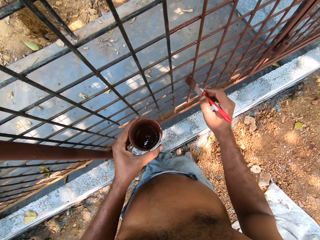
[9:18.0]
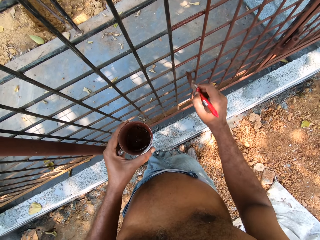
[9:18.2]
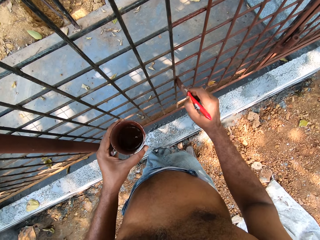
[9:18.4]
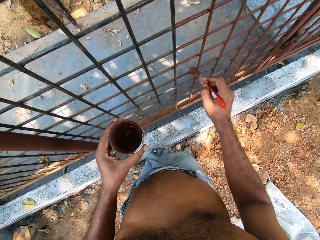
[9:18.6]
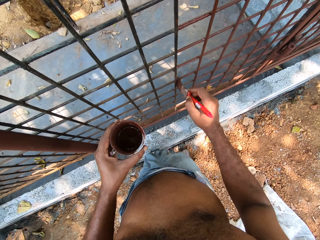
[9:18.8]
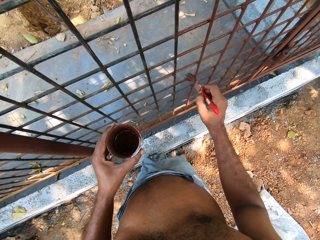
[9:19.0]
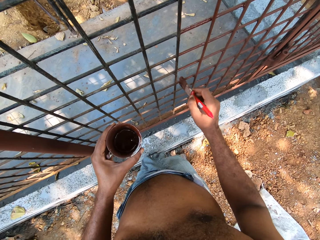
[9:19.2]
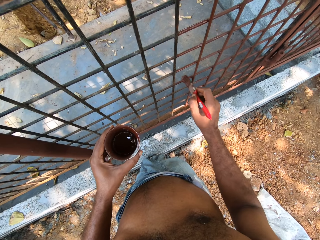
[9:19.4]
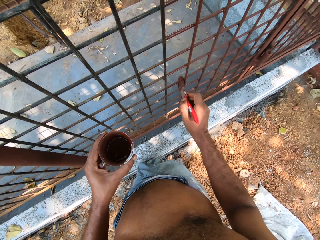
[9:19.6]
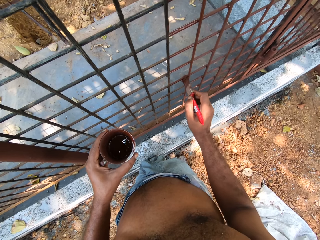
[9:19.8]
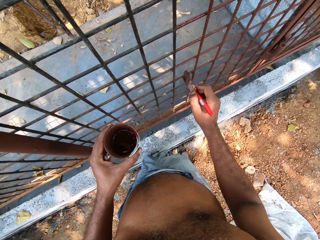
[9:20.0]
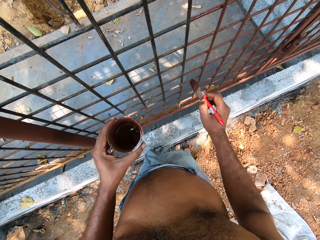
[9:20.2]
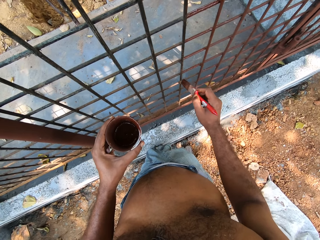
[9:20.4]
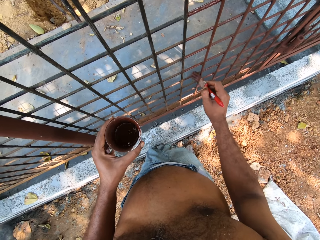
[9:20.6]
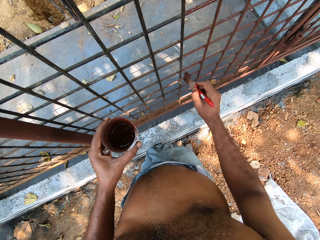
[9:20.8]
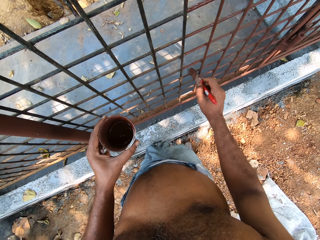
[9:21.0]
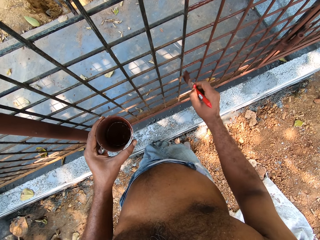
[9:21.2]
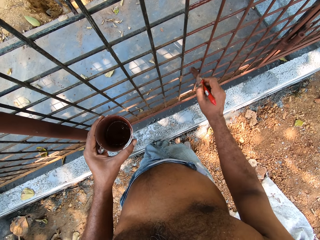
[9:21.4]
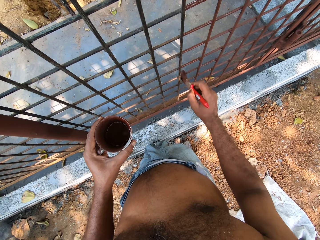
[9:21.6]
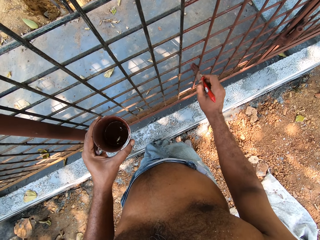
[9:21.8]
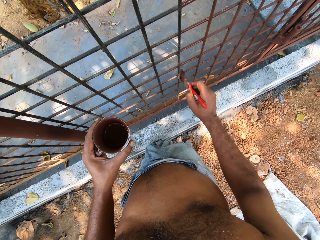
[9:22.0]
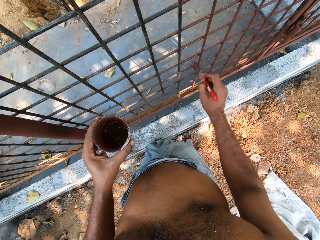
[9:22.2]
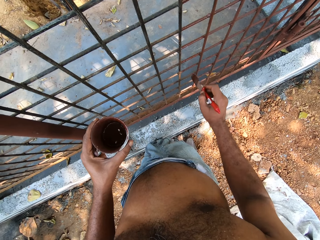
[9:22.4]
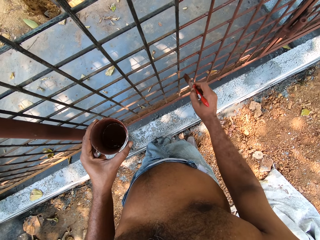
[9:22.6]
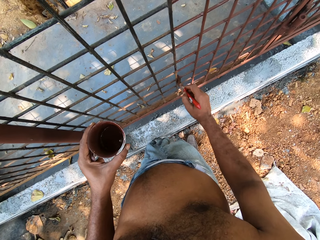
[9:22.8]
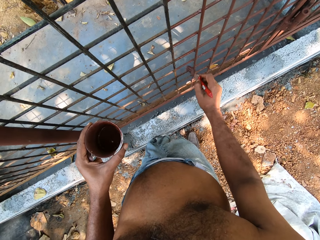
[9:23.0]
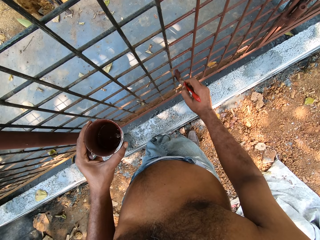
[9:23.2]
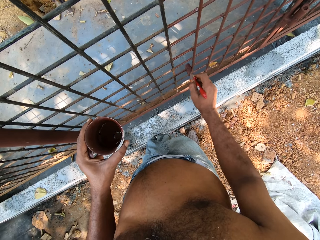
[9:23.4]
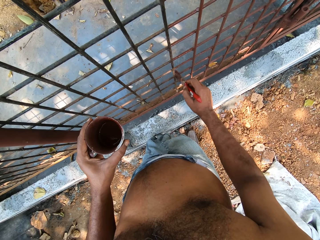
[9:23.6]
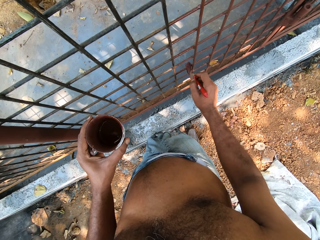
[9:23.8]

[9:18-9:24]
The camera wearer paints the metal storage cage with the paint brush in his right hand.

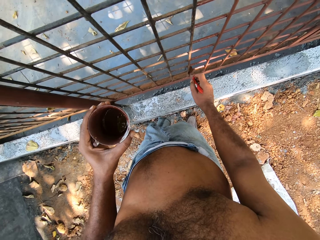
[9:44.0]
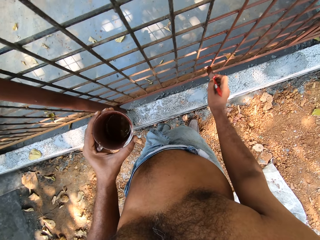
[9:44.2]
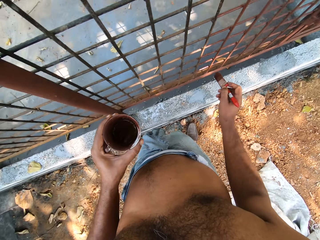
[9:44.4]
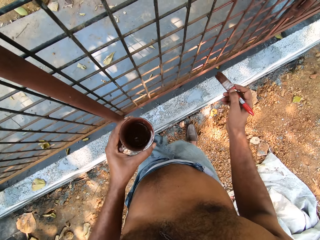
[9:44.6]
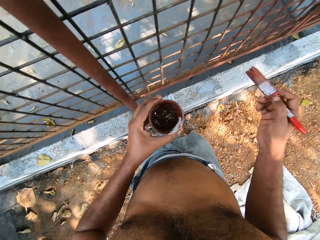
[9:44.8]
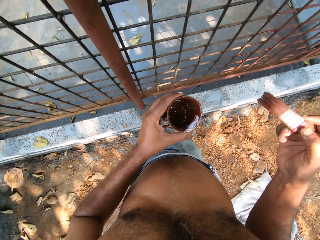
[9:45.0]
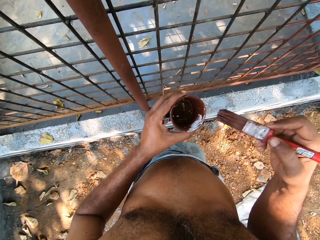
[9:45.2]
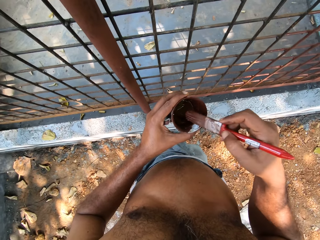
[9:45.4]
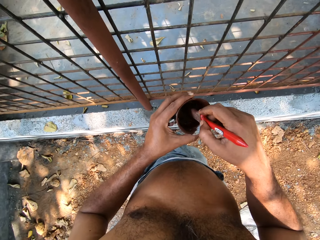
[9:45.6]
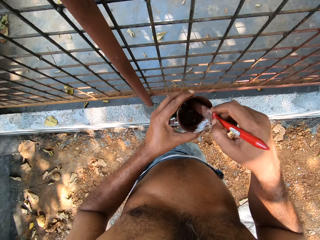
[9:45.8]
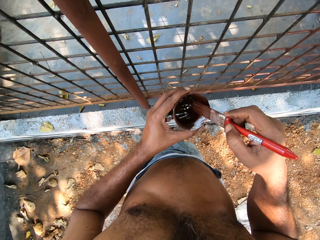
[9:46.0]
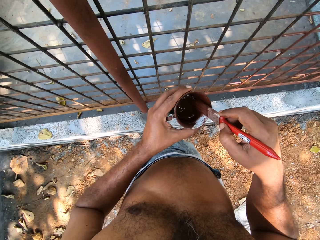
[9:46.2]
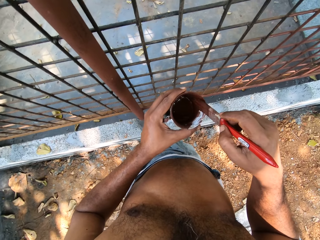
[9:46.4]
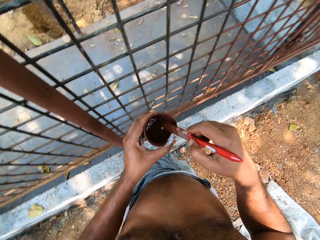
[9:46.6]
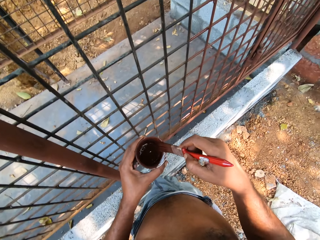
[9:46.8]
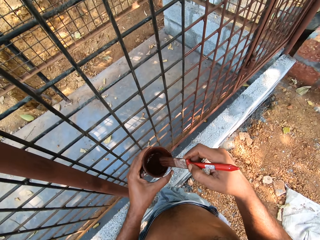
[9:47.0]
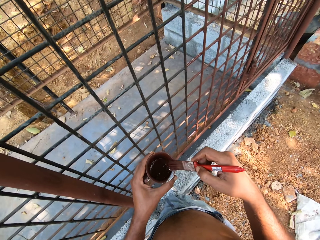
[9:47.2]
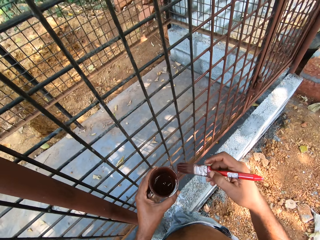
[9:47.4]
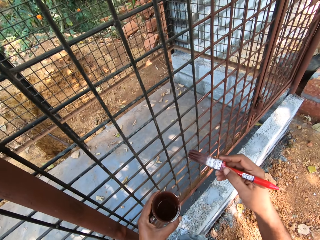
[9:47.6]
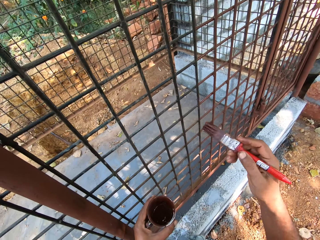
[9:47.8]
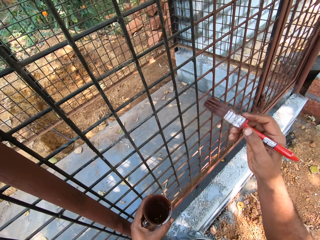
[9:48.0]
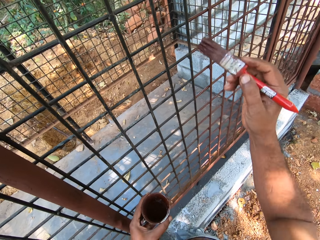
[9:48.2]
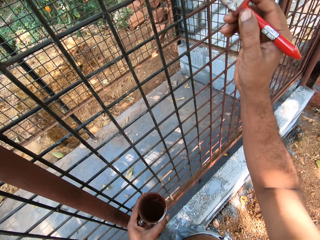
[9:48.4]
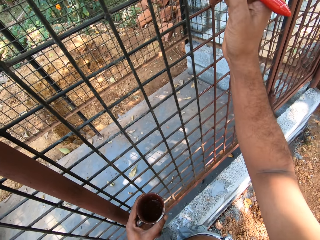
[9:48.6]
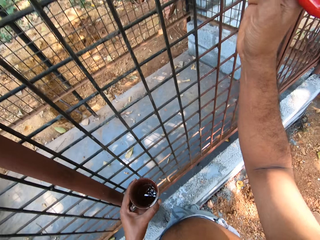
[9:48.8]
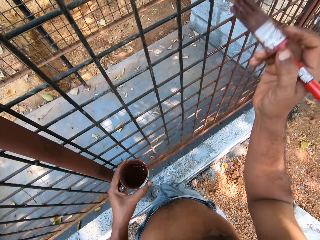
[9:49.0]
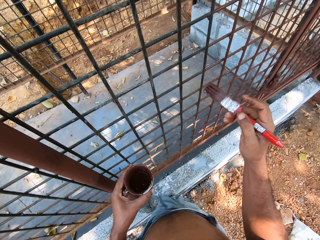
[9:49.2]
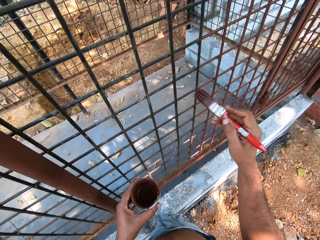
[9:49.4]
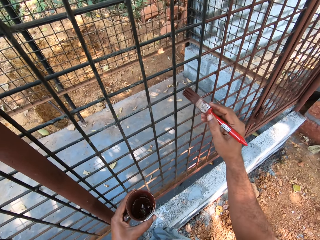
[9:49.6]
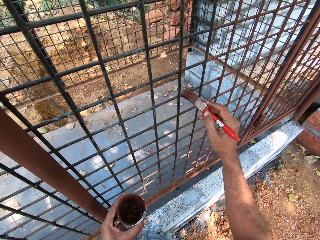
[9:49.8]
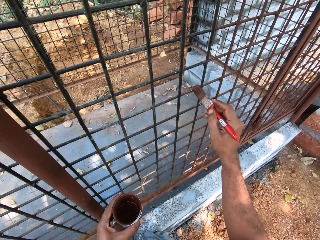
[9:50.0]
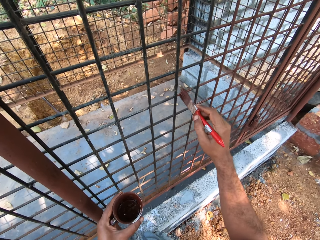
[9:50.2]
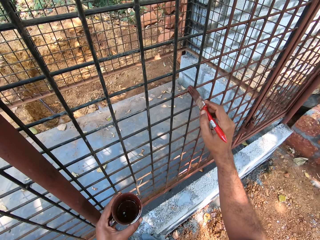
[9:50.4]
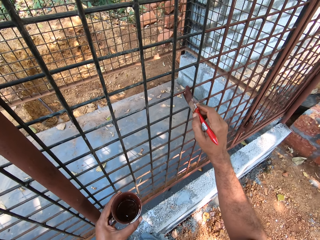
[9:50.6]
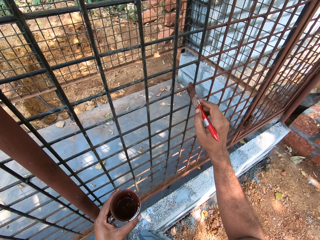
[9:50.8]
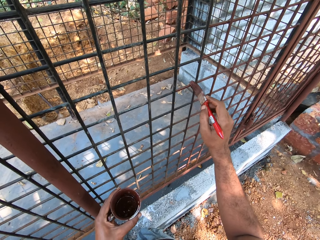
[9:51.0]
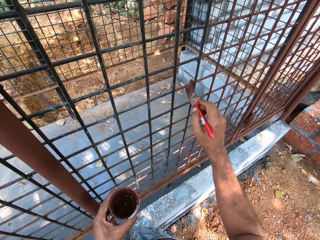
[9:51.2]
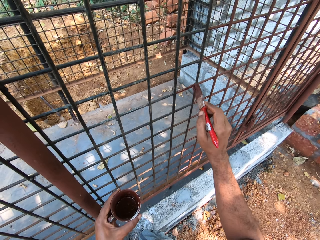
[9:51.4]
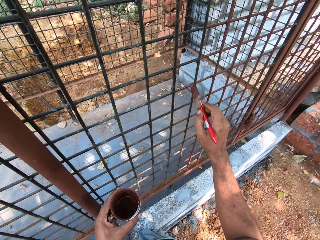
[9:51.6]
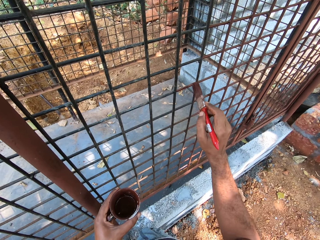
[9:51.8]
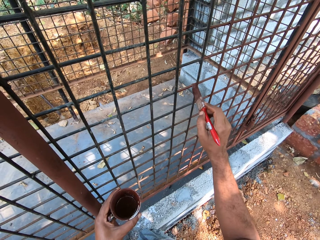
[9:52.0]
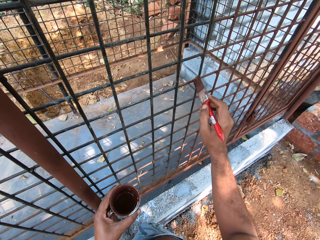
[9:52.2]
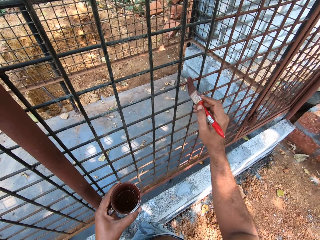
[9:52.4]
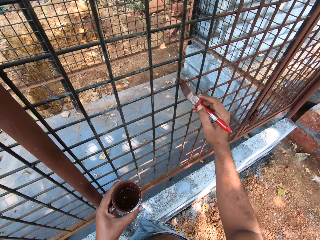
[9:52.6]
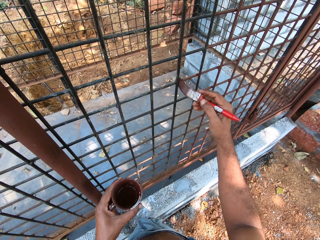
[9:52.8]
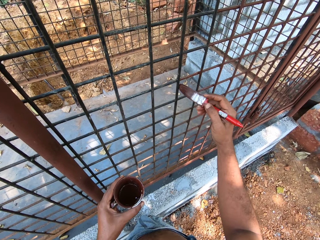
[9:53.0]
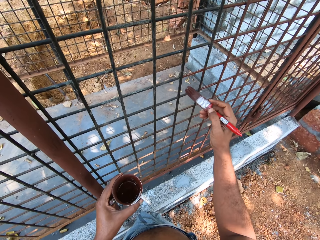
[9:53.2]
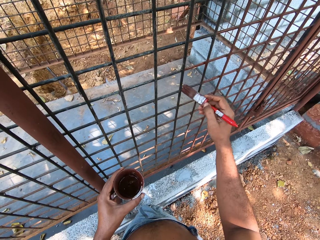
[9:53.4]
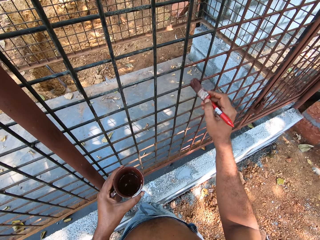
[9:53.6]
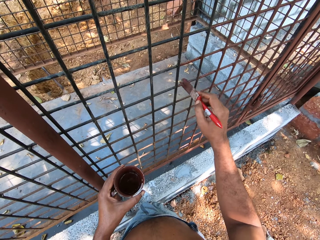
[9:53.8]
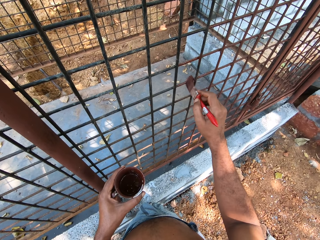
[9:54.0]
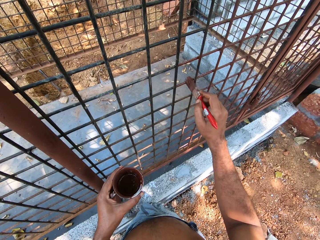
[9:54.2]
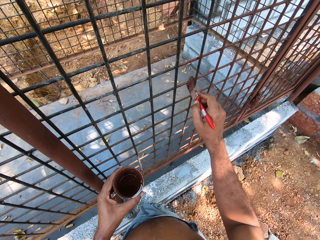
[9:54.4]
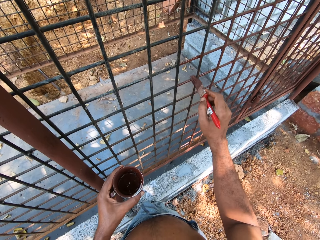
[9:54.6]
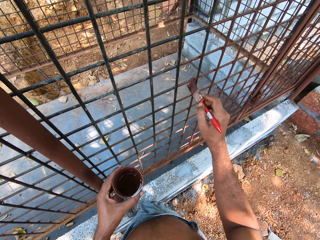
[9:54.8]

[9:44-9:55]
The camera wearer dips the paint brush into the cup with his right hand. He mixes paint in the cup with the paint brush in his right hand. He paints the metal storage cage with the paint brush in his right hand.

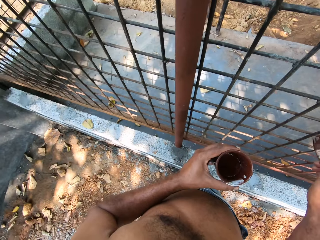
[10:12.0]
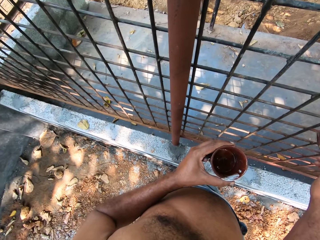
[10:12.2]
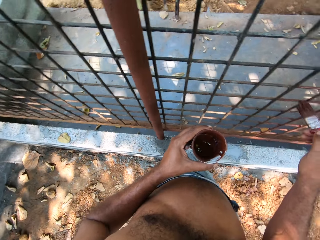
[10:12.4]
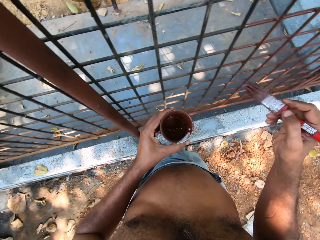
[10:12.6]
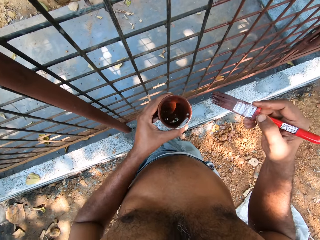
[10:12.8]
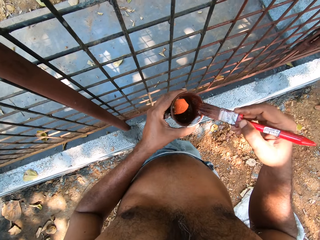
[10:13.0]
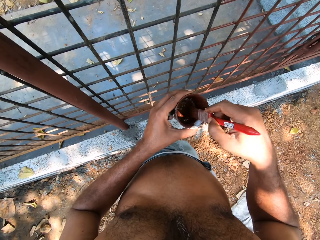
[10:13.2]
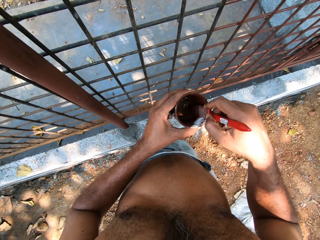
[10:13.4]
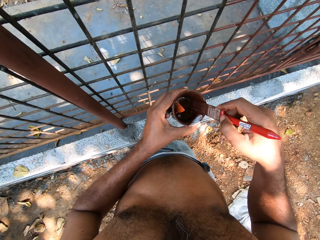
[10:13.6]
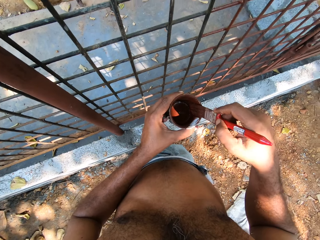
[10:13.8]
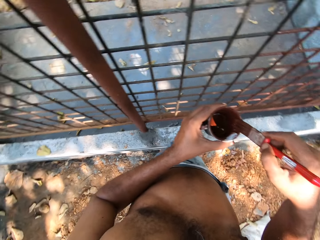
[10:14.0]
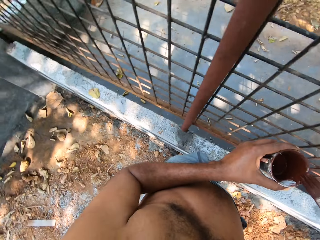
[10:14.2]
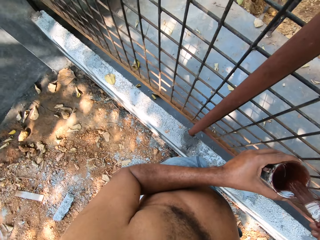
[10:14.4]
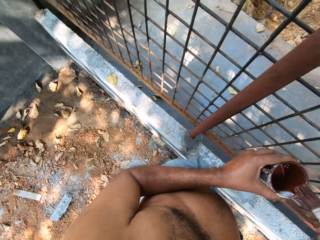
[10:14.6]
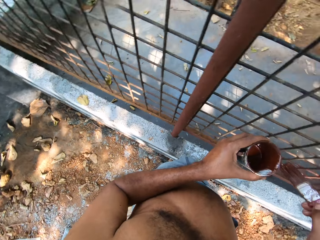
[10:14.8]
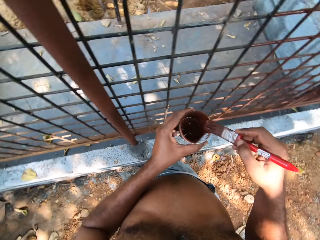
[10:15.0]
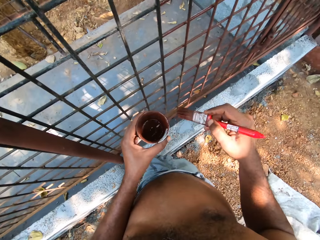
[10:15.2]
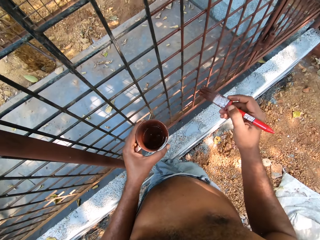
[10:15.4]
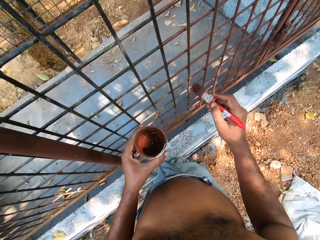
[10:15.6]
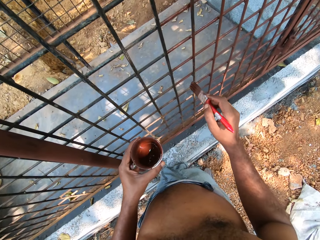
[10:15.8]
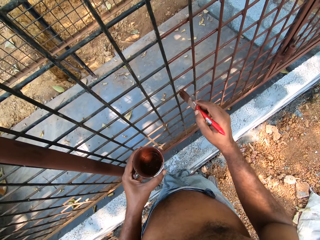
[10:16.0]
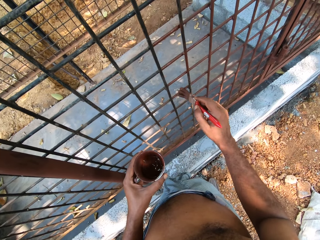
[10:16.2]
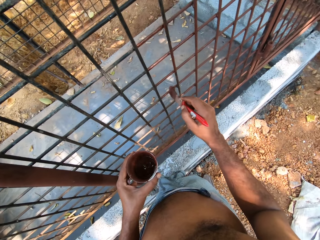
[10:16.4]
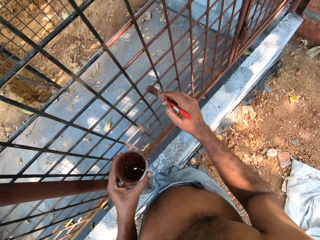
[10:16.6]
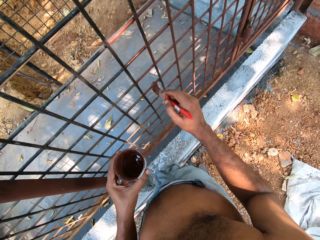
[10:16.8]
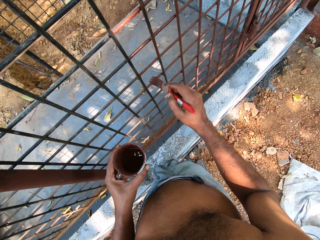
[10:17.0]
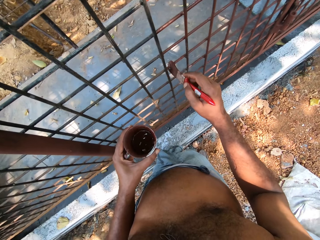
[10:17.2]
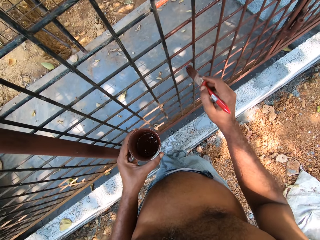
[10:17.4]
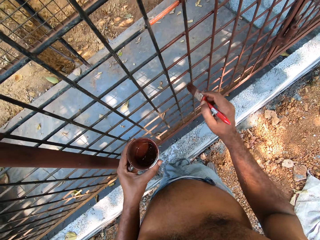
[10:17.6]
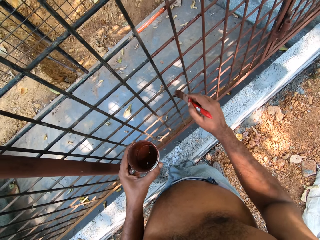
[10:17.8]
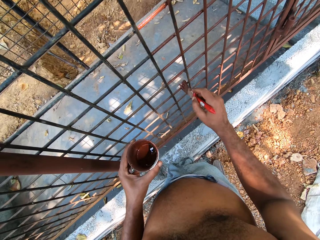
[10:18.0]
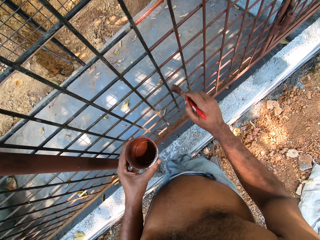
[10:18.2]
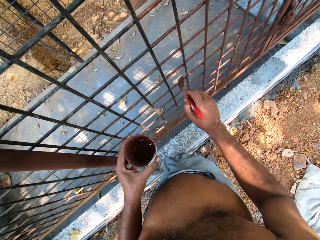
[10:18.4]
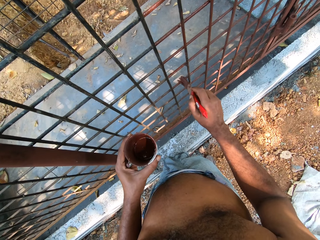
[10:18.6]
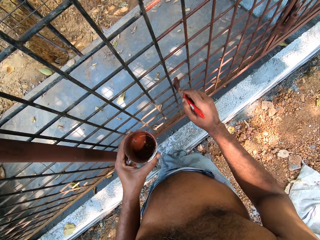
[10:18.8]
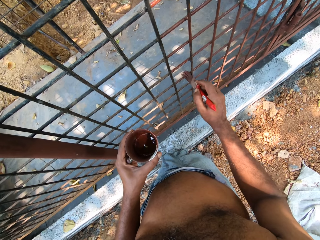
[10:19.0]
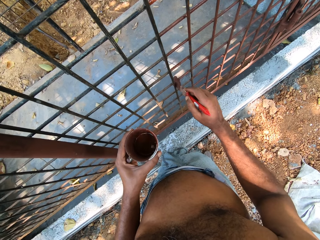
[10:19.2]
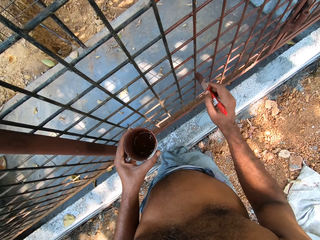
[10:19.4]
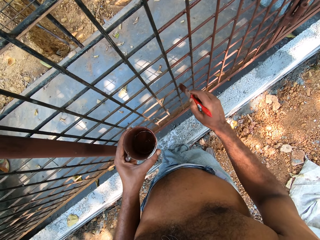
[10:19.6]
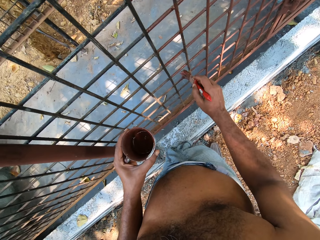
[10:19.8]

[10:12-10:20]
The camera wearer dips the paint brush into the cup with his right hand. He mixes paint in the cup with the paint brush in his right hand. He paints the metal storage cage with the paint brush in his right hand.
